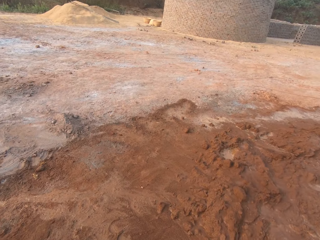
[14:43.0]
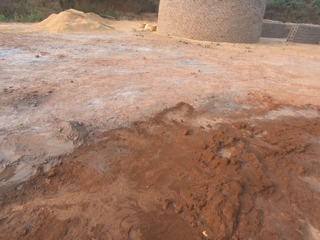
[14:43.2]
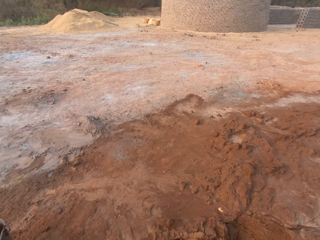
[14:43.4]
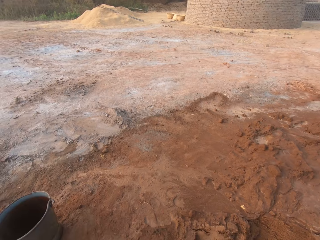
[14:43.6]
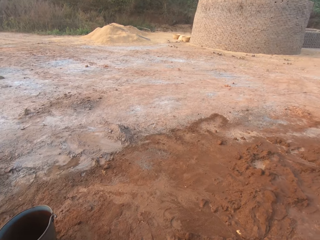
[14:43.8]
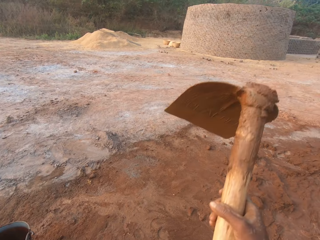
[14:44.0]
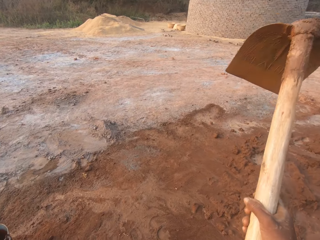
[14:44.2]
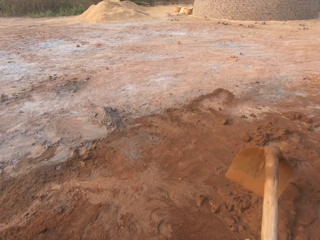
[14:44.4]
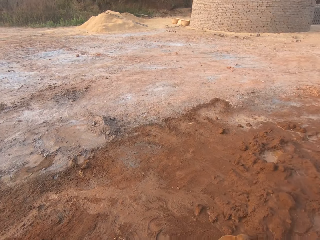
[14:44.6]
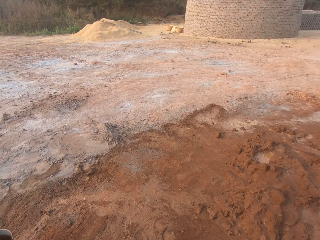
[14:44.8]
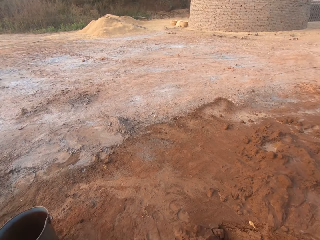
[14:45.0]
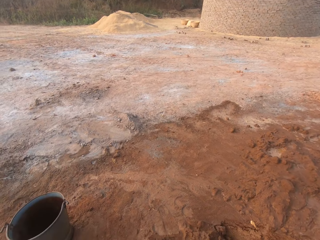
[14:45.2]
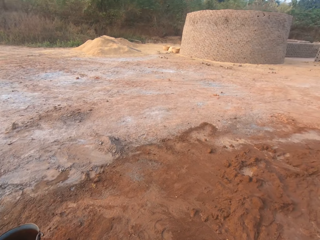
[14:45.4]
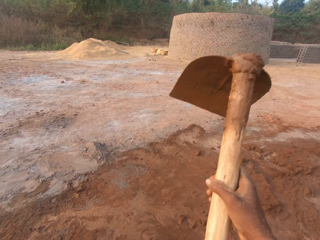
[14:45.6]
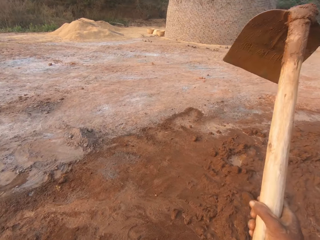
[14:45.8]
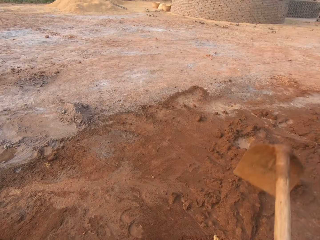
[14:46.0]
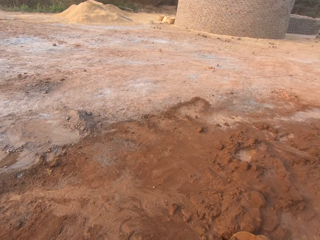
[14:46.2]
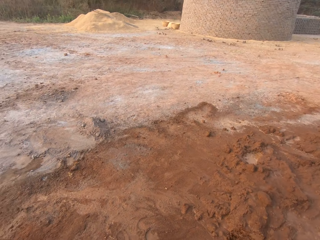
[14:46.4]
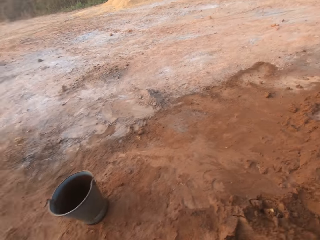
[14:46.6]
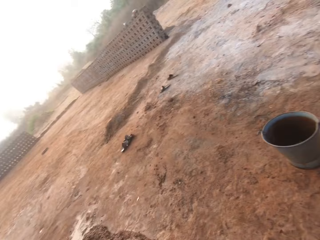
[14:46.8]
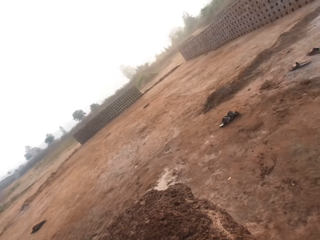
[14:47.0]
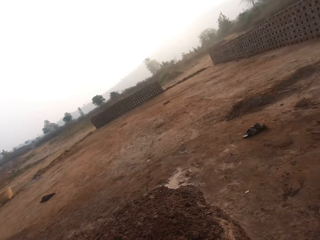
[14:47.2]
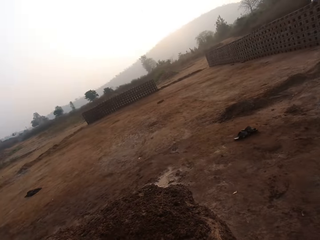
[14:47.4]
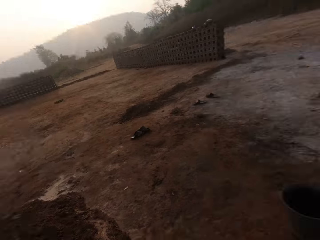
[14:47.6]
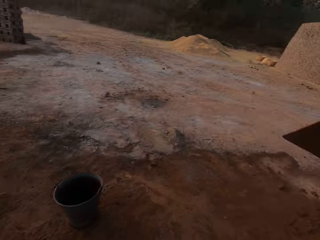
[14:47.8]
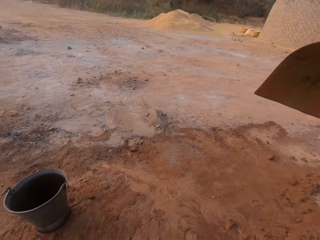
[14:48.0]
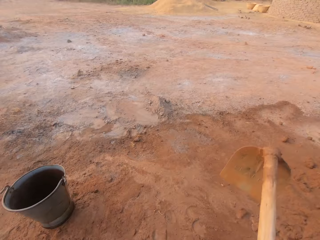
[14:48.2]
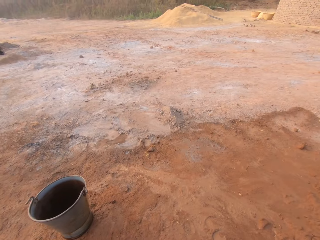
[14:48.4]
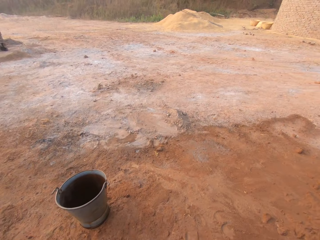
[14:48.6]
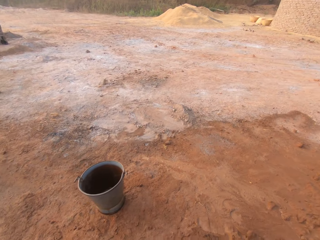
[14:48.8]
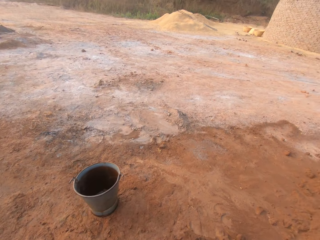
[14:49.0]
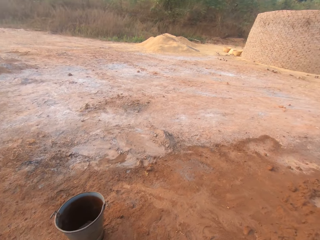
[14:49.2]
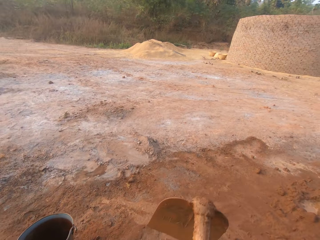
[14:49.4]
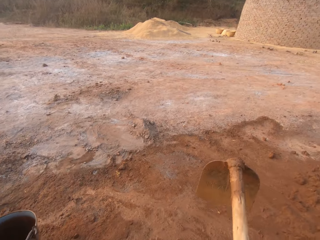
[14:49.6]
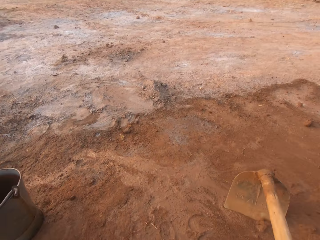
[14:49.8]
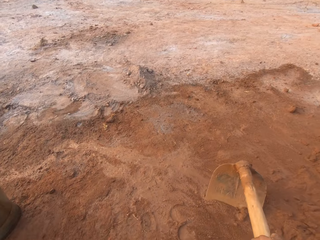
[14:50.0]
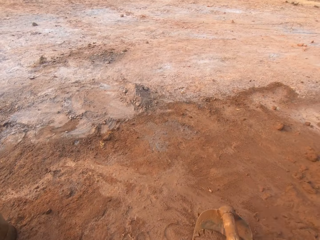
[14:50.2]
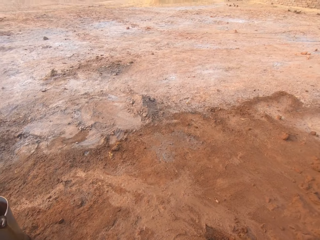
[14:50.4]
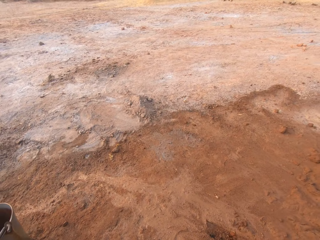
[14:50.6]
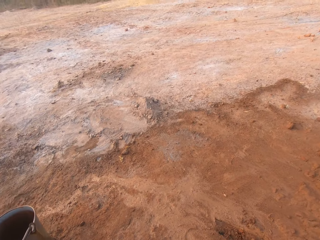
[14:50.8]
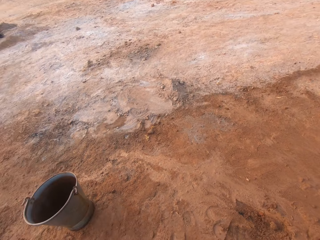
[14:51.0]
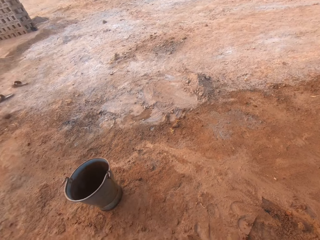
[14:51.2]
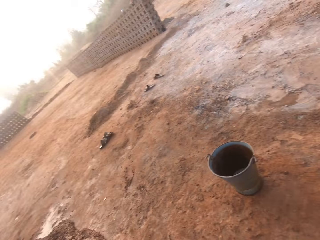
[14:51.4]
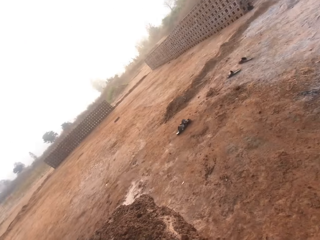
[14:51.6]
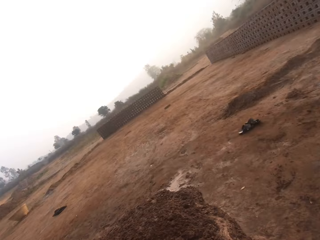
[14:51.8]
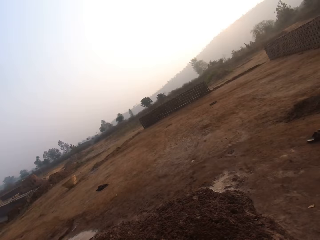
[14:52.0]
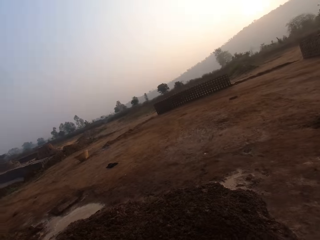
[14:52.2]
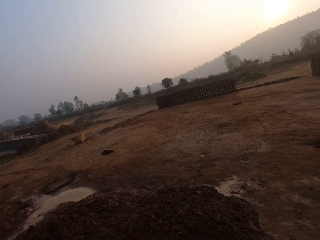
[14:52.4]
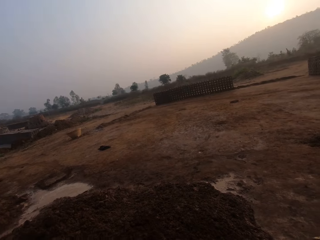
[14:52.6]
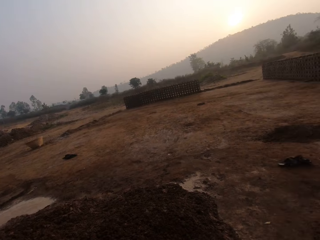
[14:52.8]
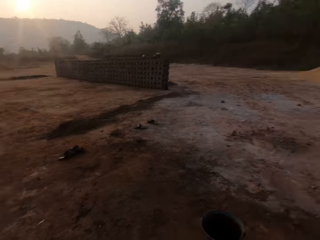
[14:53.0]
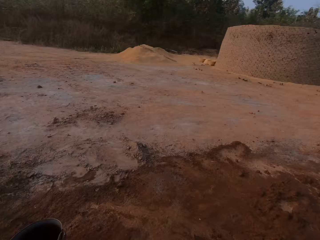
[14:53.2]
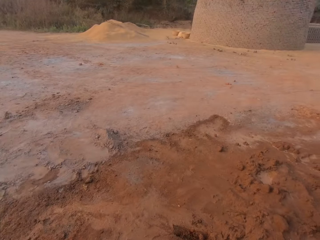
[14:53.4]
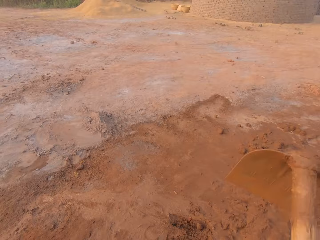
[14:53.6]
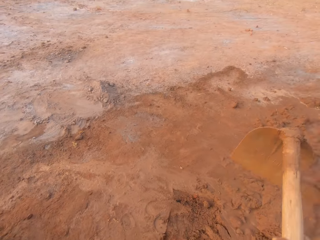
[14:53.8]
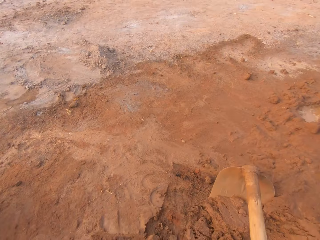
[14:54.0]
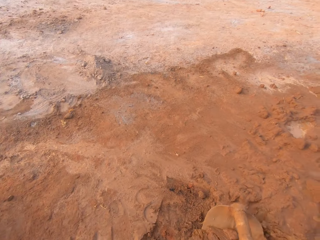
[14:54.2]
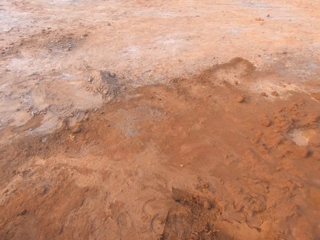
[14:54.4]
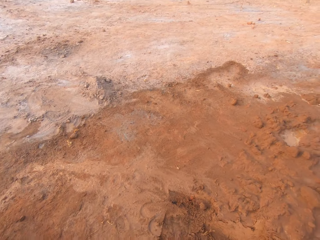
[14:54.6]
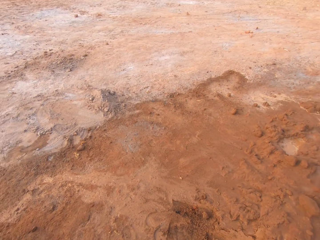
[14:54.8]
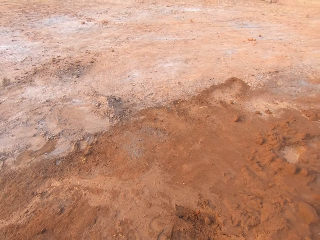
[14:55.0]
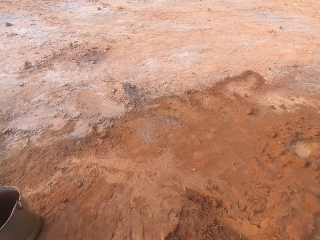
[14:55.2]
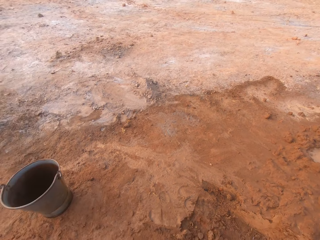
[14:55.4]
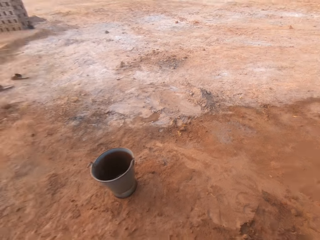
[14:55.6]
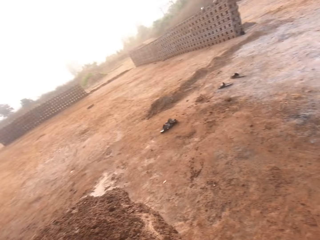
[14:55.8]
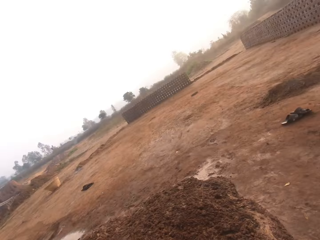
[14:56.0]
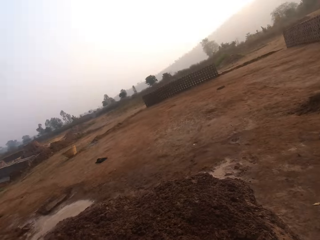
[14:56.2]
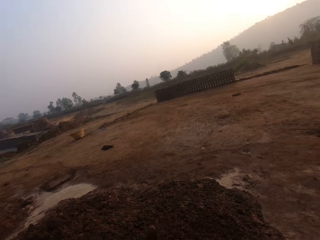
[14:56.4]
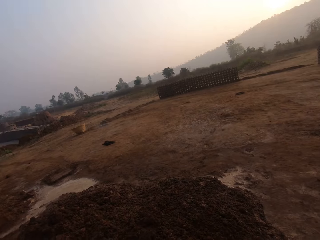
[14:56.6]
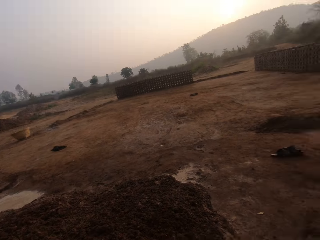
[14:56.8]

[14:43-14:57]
The camera wearer looks around.

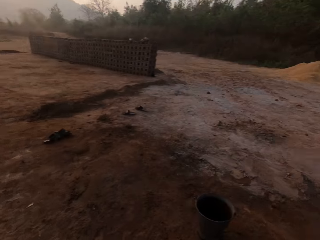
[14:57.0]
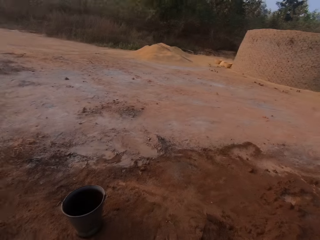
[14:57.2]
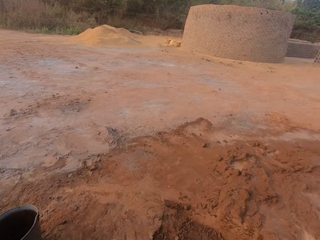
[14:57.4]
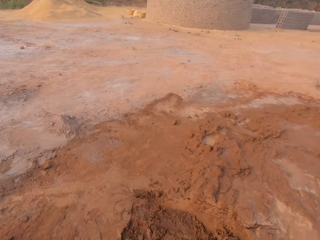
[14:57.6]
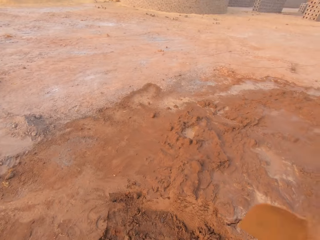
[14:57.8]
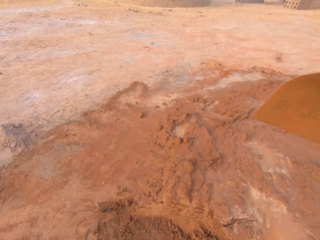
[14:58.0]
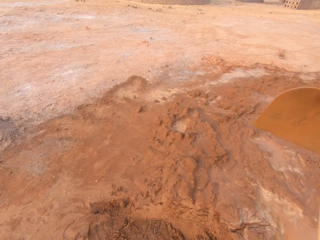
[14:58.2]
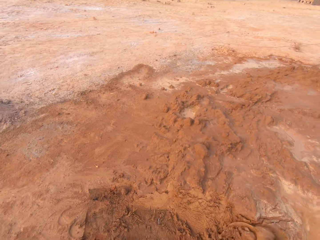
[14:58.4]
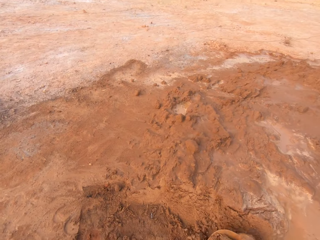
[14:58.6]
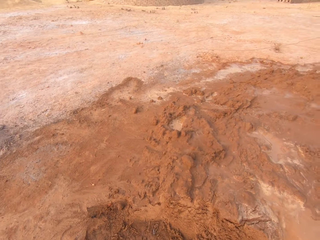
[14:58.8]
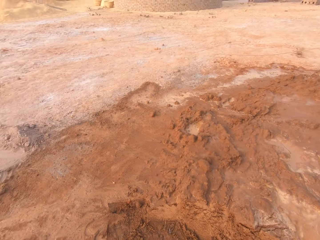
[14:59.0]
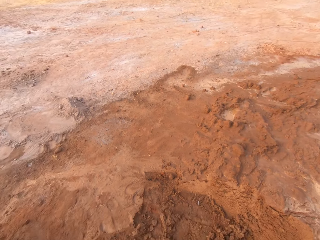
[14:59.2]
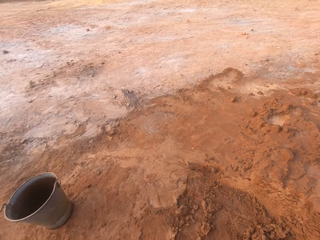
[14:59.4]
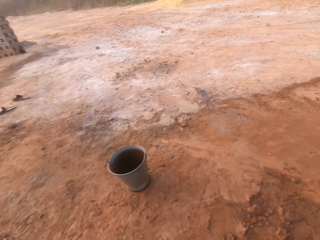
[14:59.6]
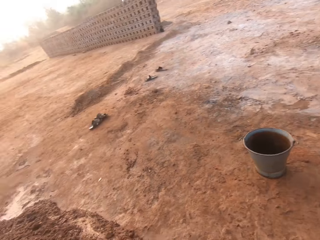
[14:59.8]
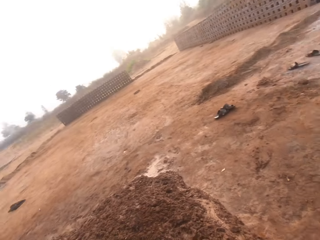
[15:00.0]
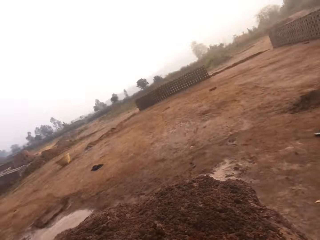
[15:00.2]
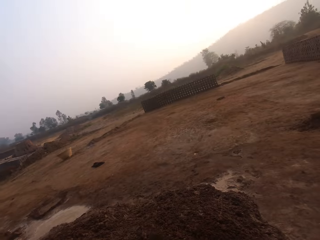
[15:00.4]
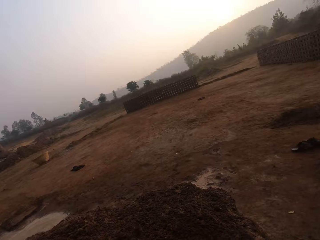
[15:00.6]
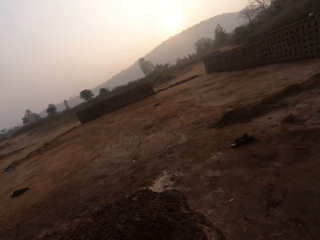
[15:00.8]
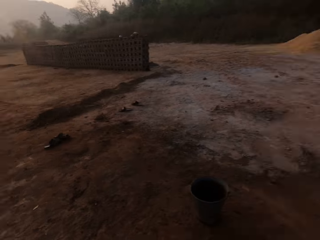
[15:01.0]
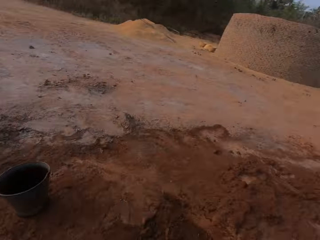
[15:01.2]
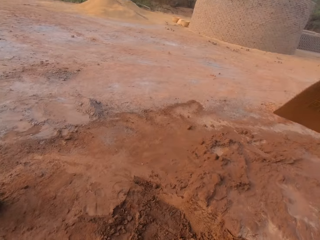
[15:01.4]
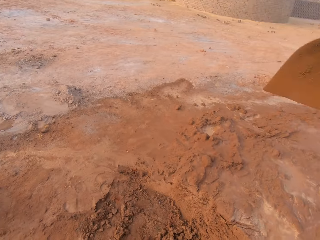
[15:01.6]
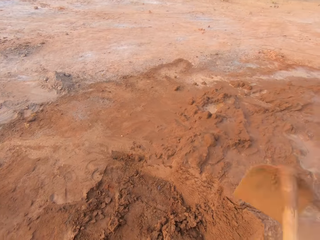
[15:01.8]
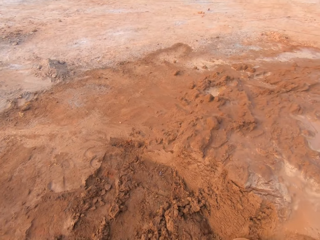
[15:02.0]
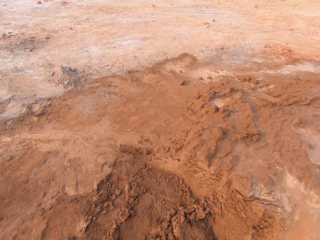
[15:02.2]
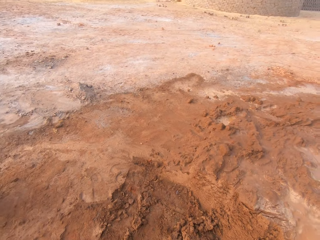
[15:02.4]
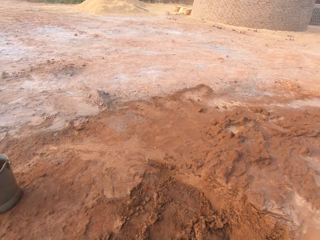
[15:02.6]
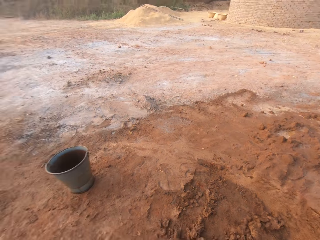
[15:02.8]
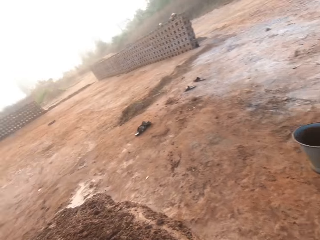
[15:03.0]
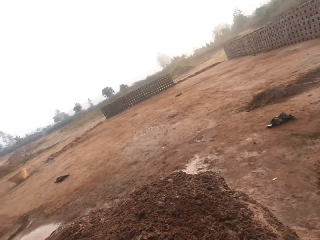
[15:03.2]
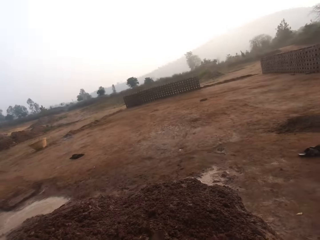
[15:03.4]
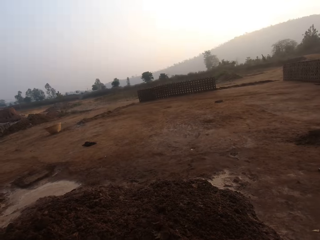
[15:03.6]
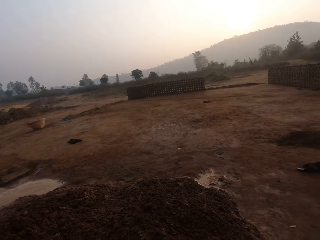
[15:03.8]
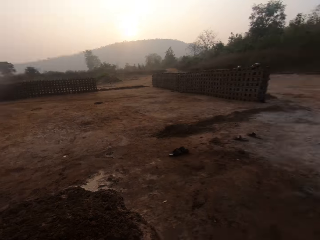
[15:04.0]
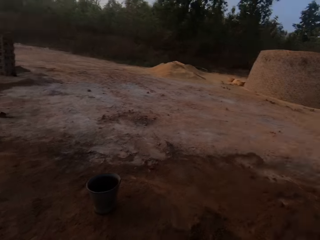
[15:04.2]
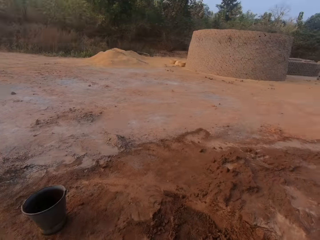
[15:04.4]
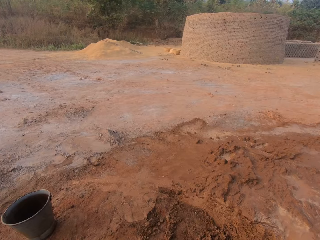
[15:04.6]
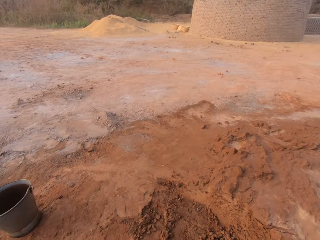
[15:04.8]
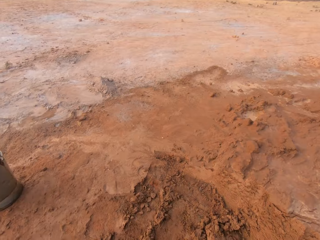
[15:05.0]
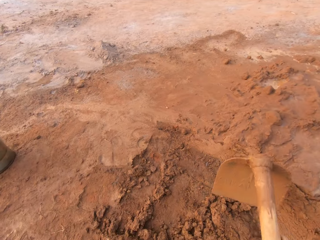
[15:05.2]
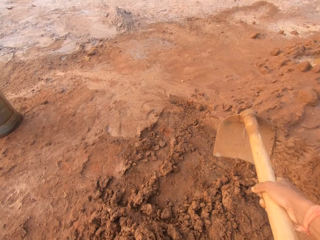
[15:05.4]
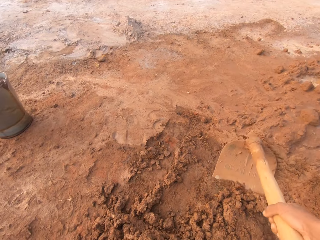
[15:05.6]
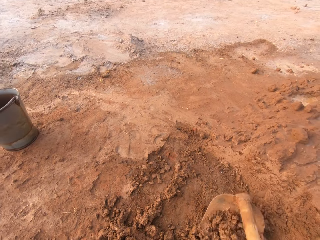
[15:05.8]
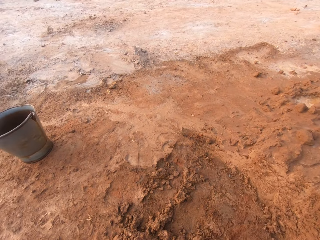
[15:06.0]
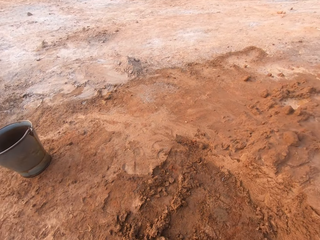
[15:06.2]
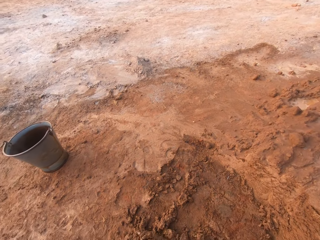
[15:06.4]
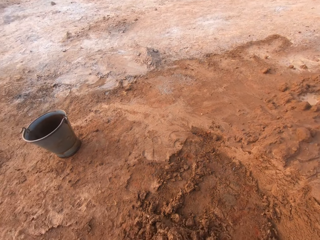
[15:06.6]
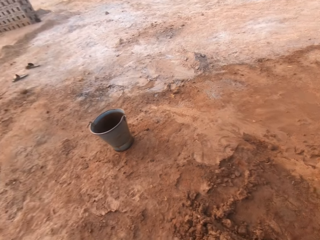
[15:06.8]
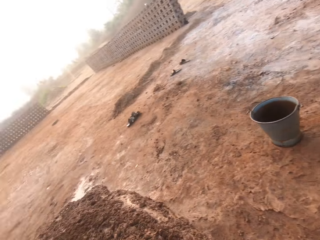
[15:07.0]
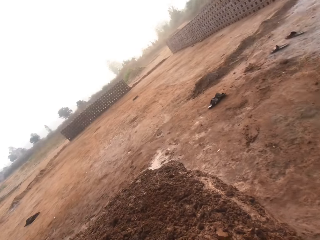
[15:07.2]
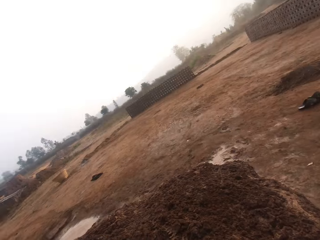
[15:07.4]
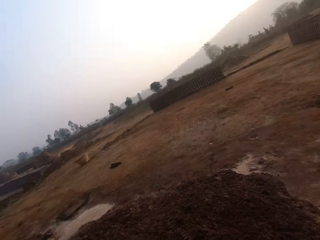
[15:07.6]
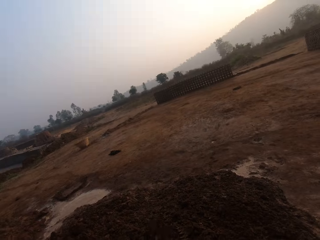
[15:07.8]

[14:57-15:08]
The camera wearer digs soil with a hoe.
